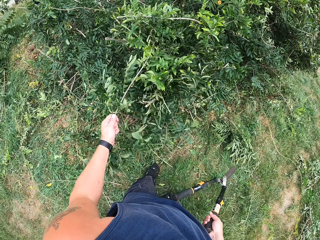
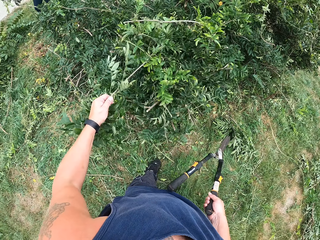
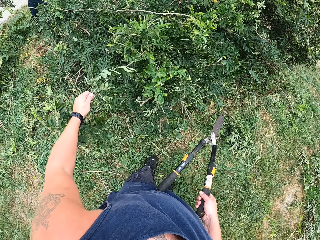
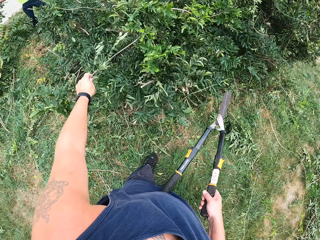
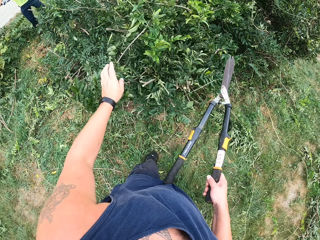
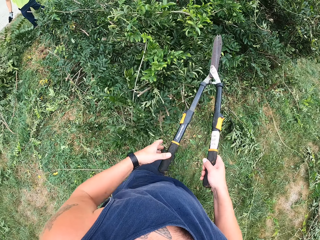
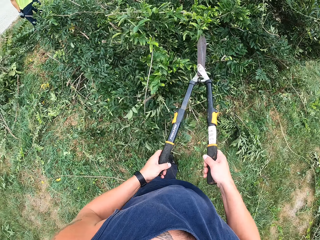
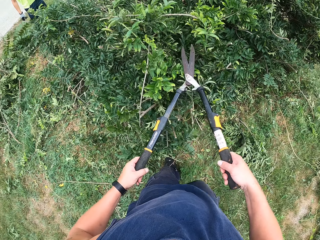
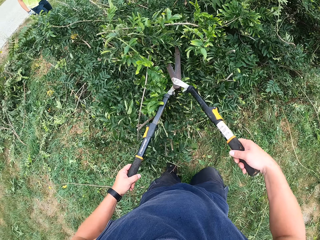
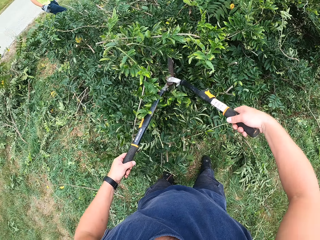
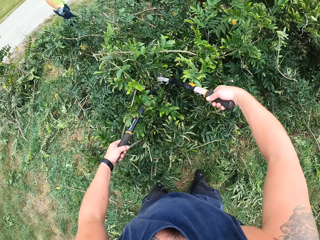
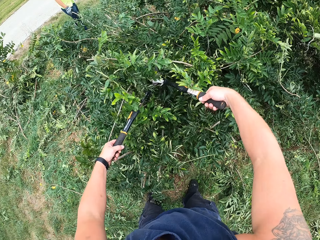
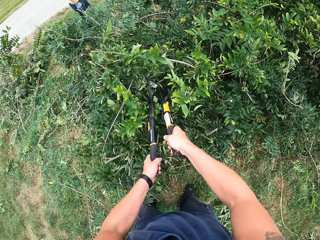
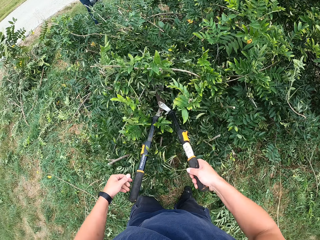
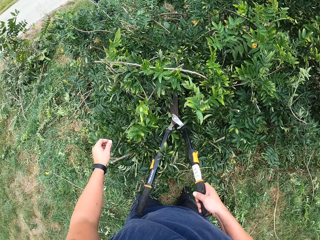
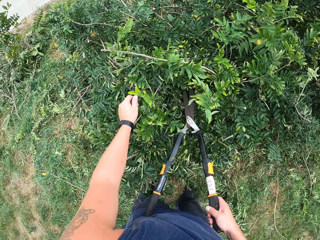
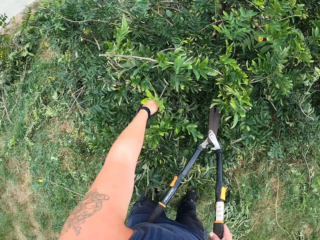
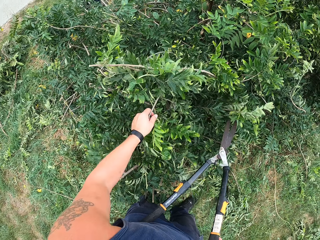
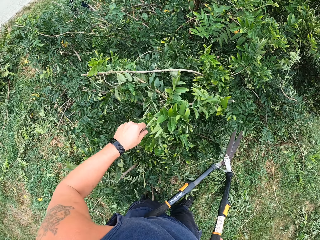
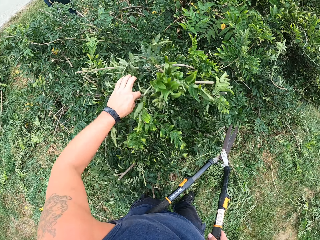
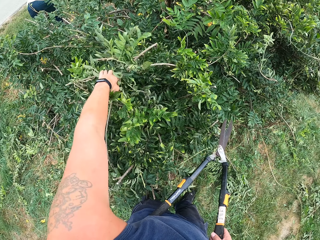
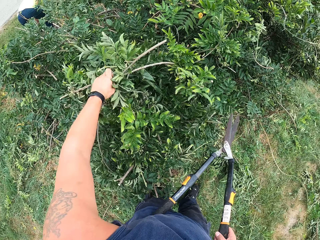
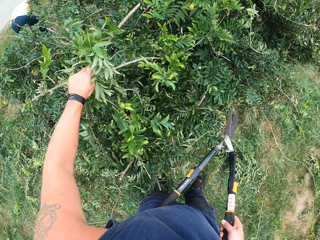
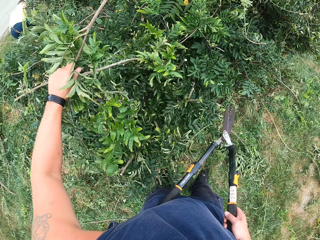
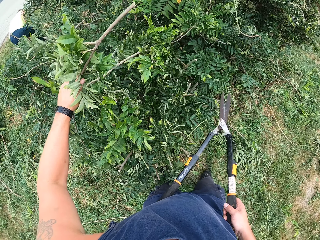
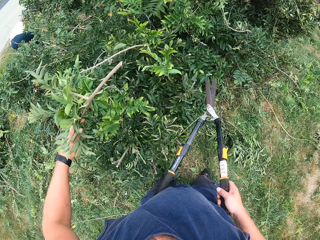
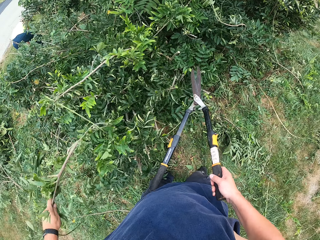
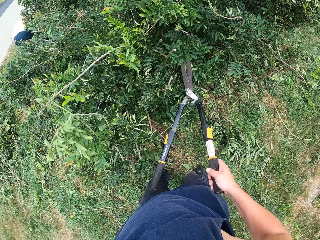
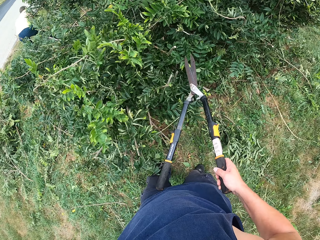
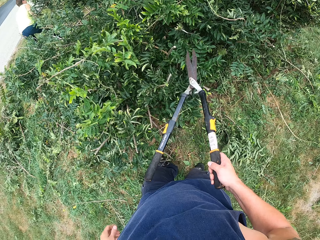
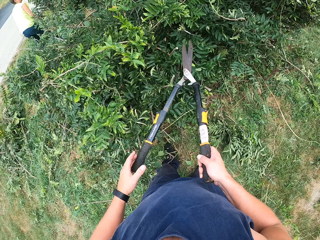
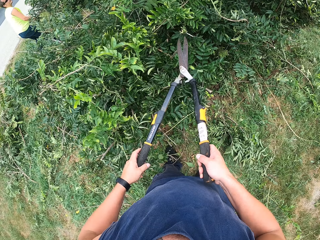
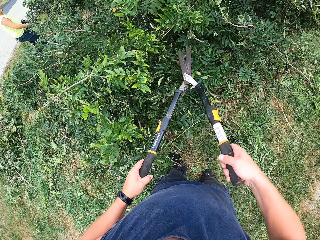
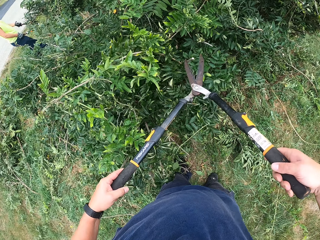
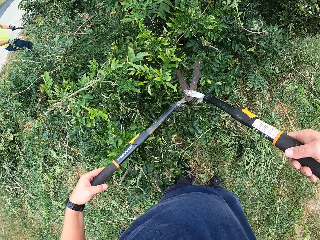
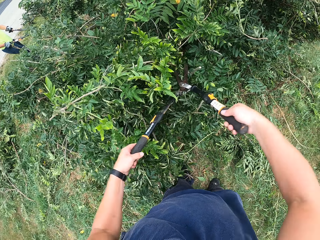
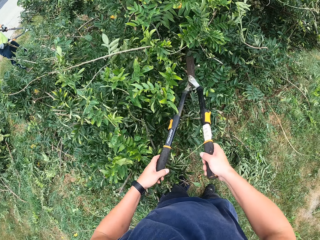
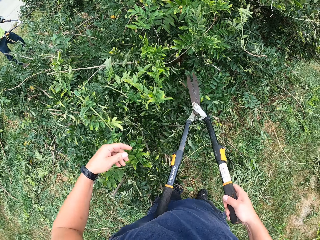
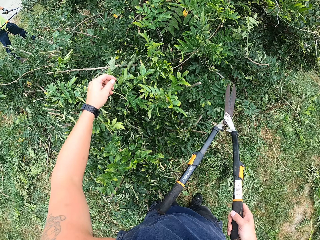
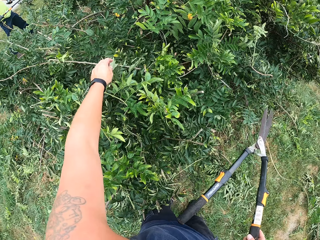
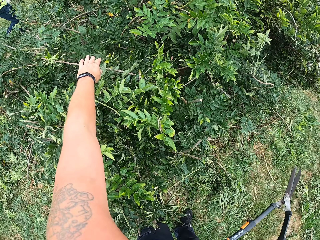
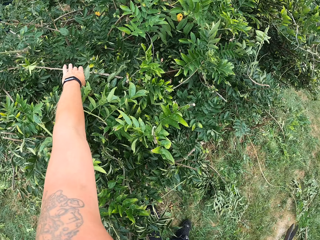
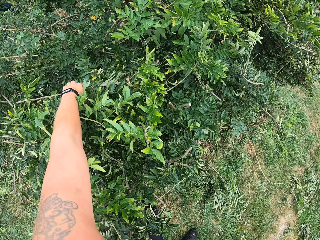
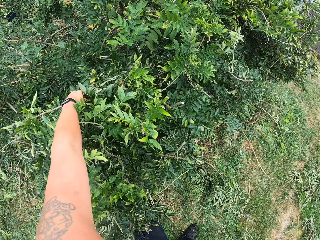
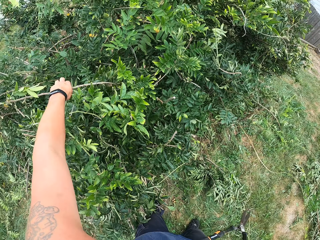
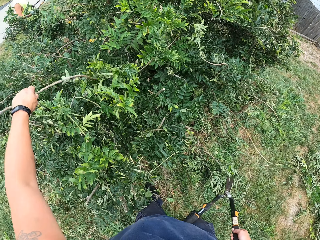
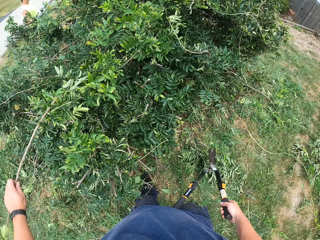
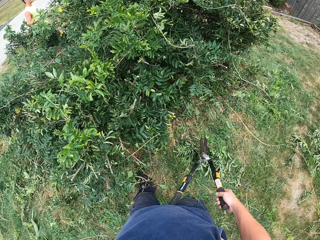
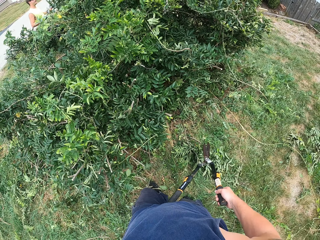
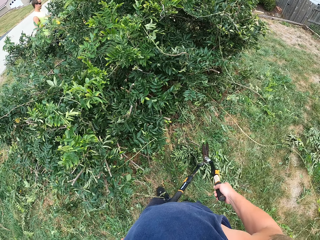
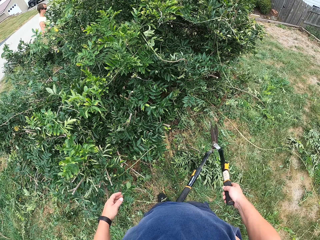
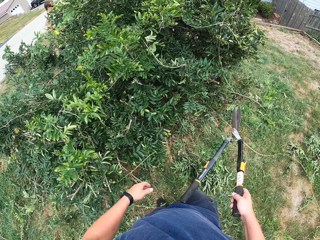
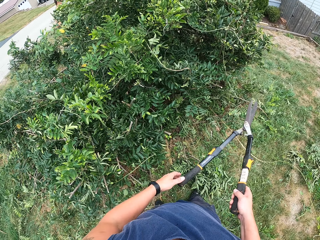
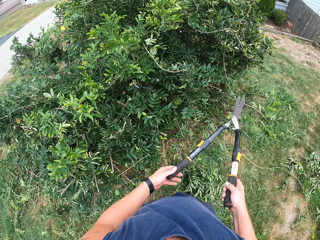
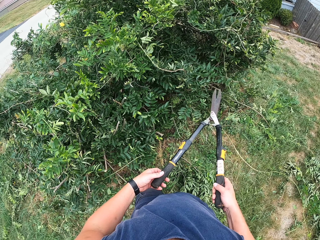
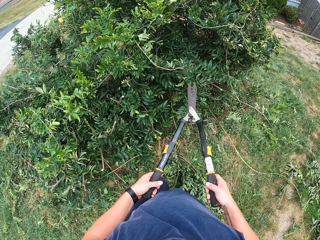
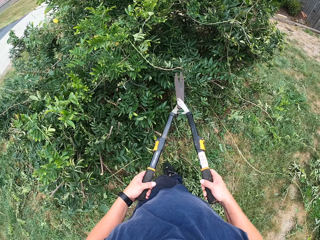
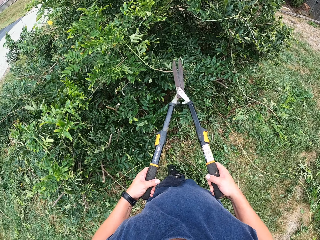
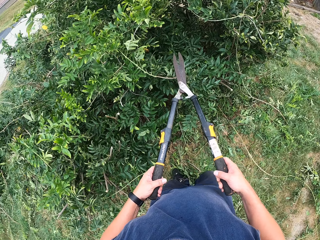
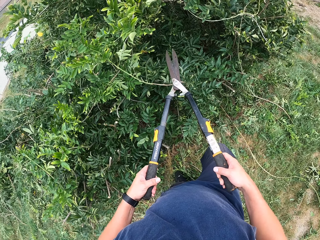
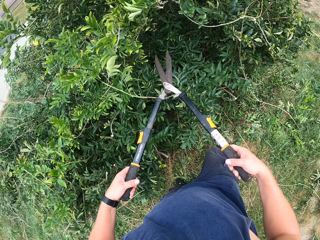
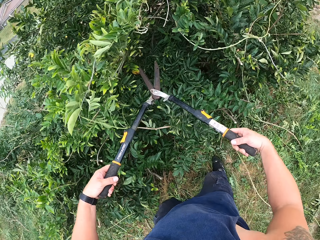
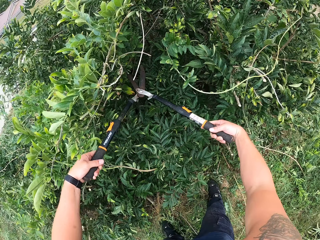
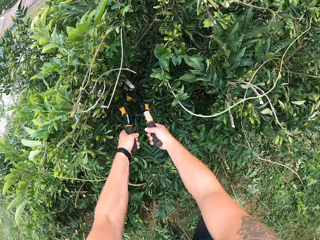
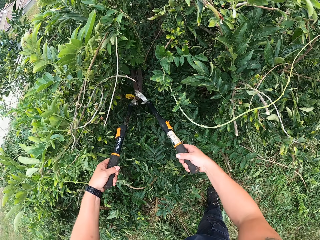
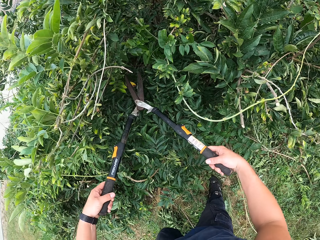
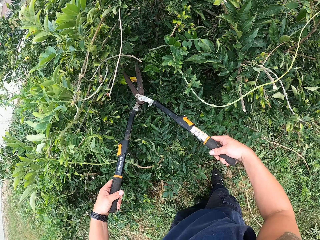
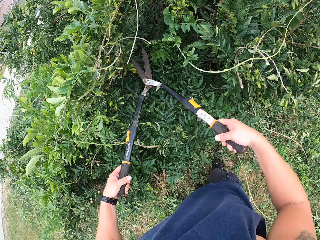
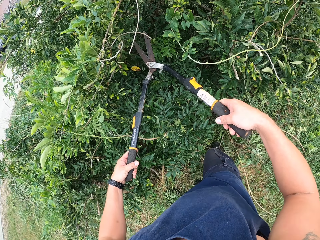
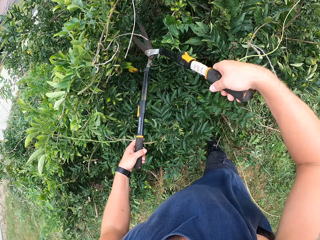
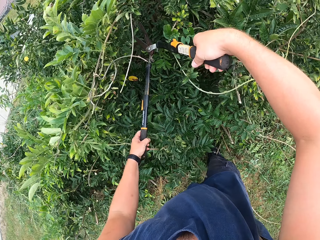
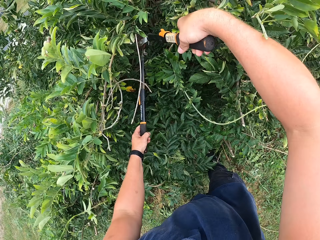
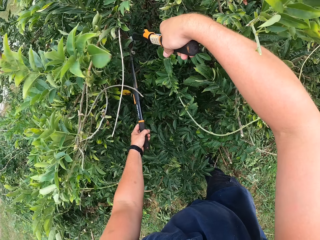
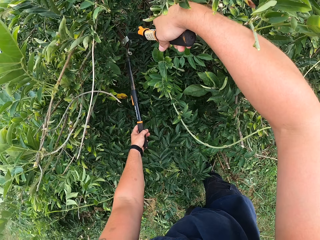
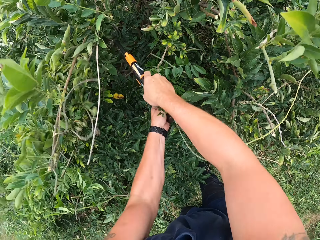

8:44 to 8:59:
The camera wearer pulls the branch of the tree. He drops the branch of the tree. He holds the pruning shear with both hands. He cuts the plant with the pruning shear. He picks up the deadwood from the tree with his left hand. He throws the deadwood on the ground. He holds the pruning shear with both hands. He cuts the plant with the pruning shear. He picks up the deadwood from the tree with his left hand. He throws the deadwood on the ground. He walks towards the plant. He holds the pruning shear with both hands. He walks towards the plant. He cuts the plant with the pruning shear.

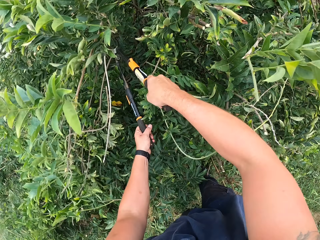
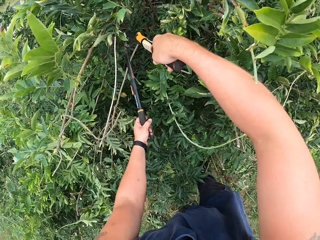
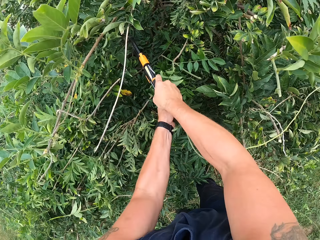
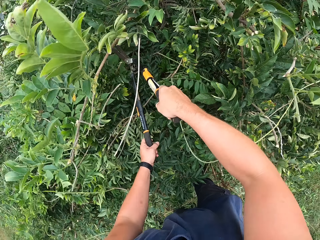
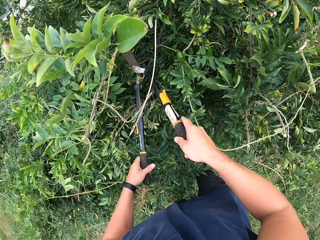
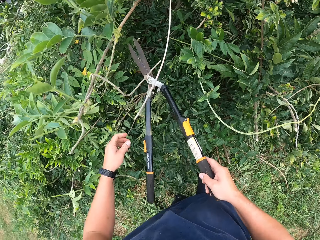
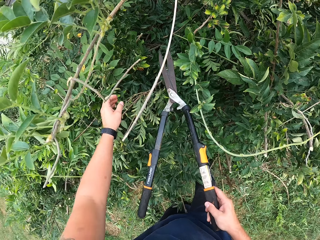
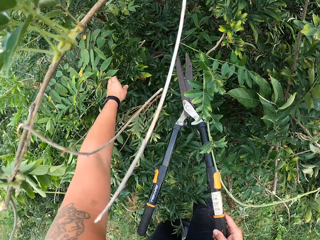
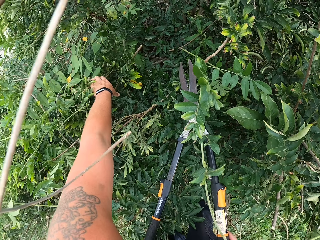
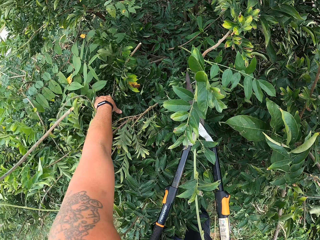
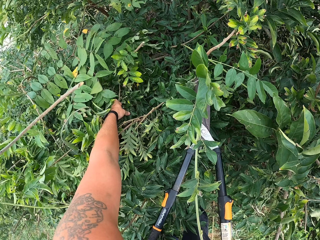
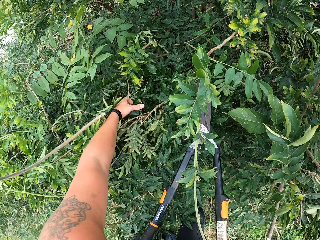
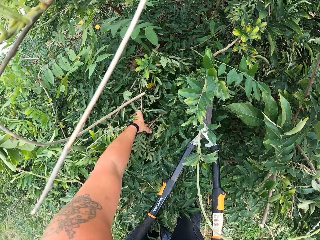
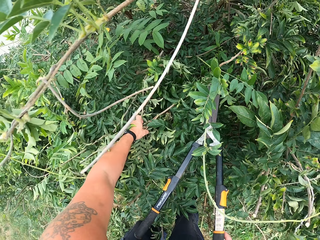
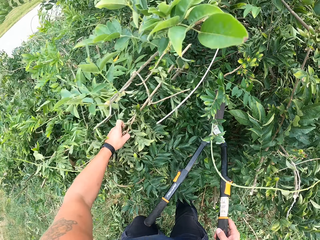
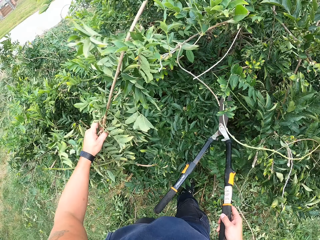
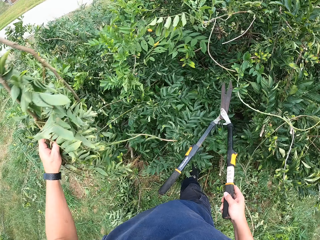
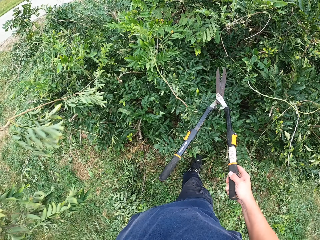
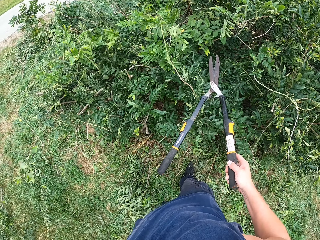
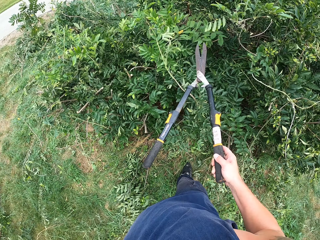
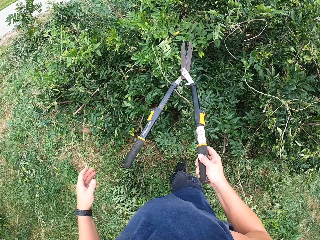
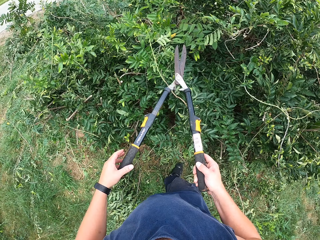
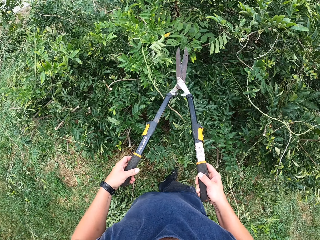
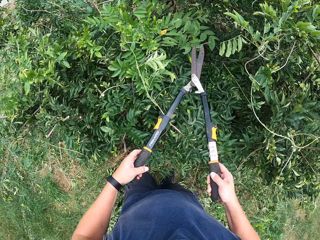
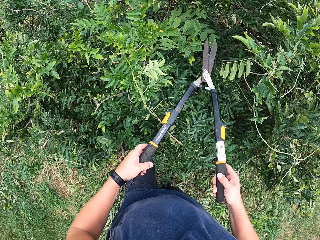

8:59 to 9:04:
The camera wearer holds garden shears with his right hand. He pulls out some branches from a tree with his left hand. He picks up the plant from the ground. He drops the branches on a floor. He holds the garden shears with both hands.
